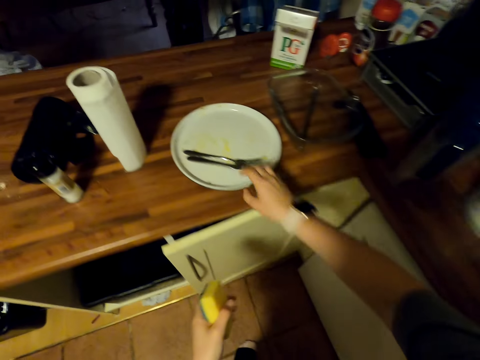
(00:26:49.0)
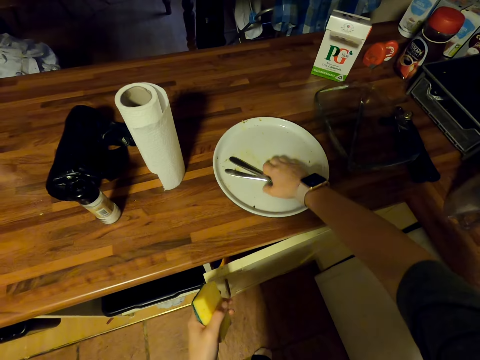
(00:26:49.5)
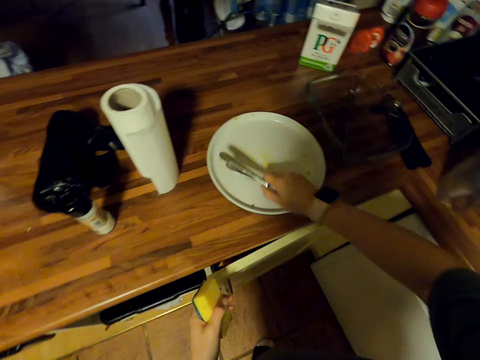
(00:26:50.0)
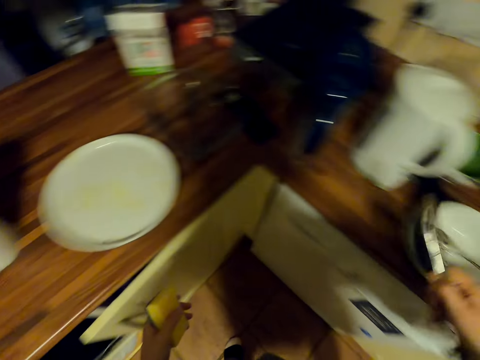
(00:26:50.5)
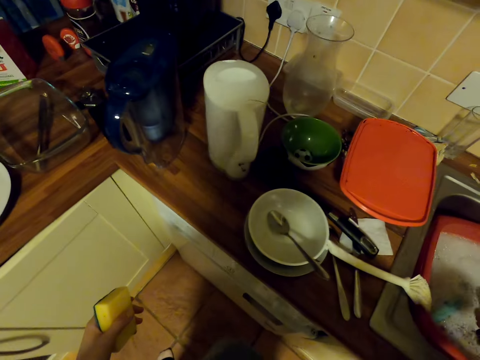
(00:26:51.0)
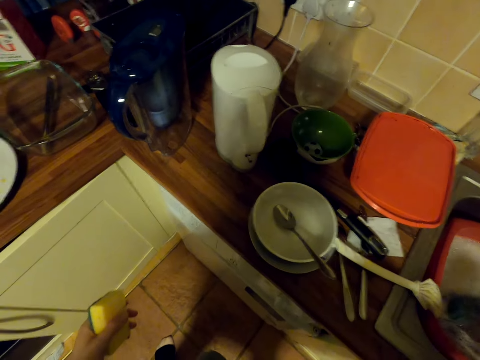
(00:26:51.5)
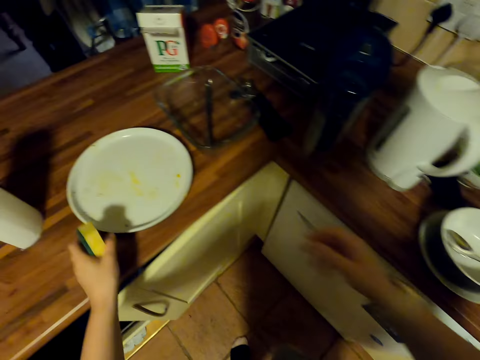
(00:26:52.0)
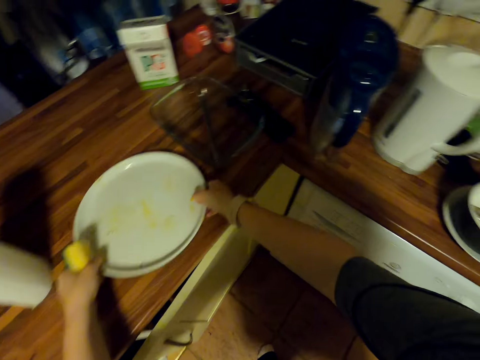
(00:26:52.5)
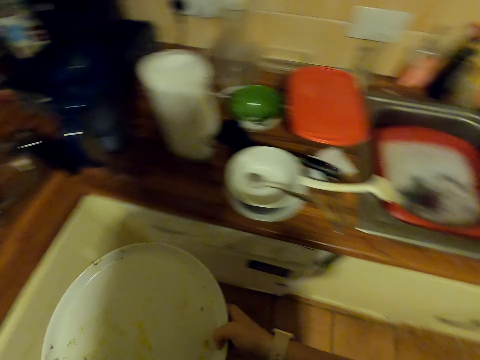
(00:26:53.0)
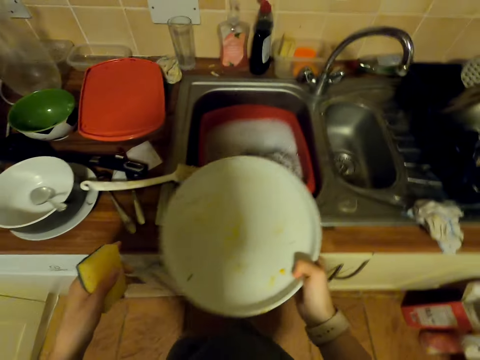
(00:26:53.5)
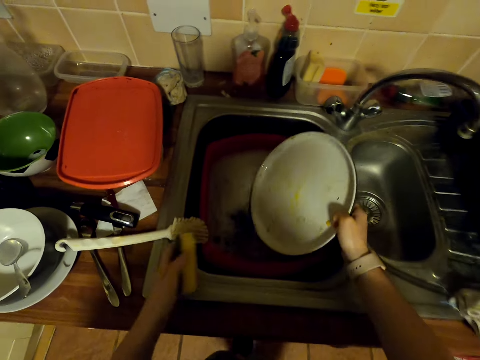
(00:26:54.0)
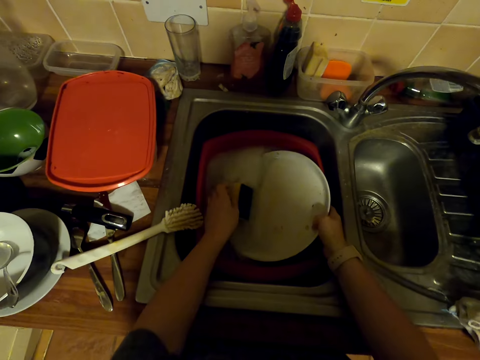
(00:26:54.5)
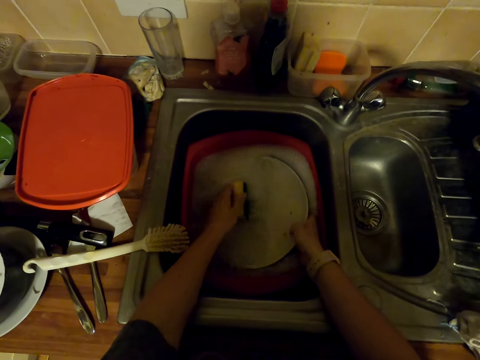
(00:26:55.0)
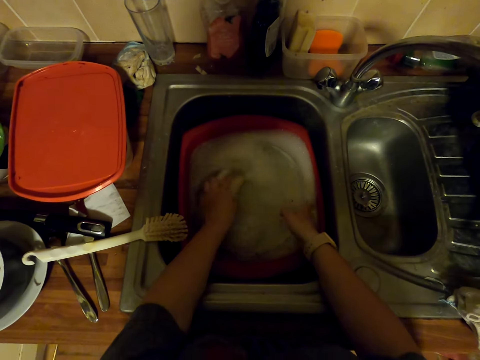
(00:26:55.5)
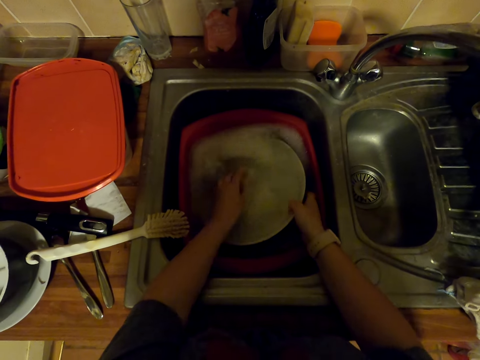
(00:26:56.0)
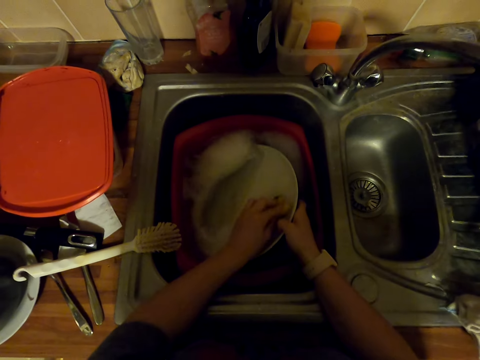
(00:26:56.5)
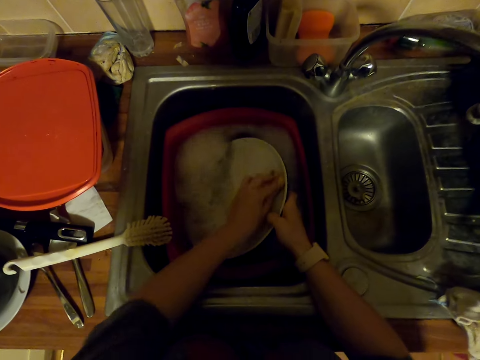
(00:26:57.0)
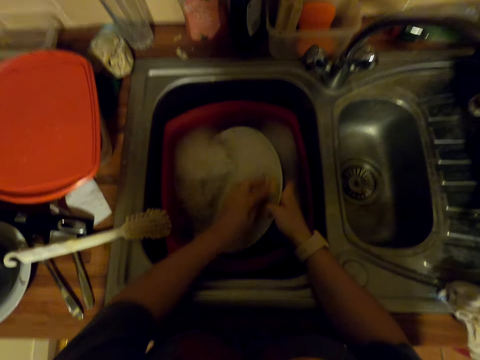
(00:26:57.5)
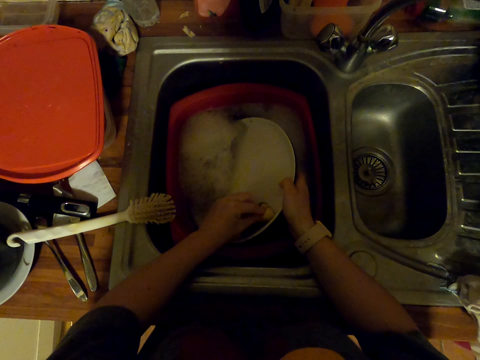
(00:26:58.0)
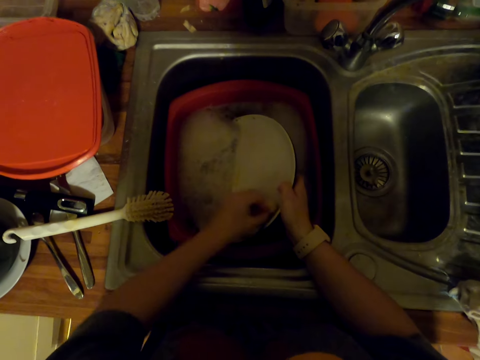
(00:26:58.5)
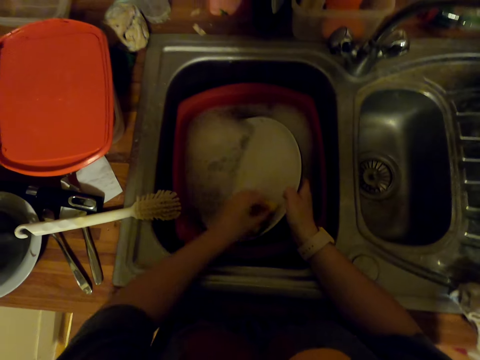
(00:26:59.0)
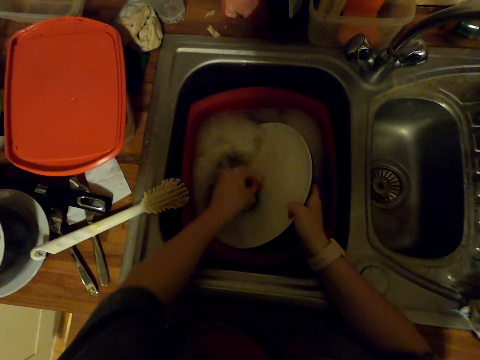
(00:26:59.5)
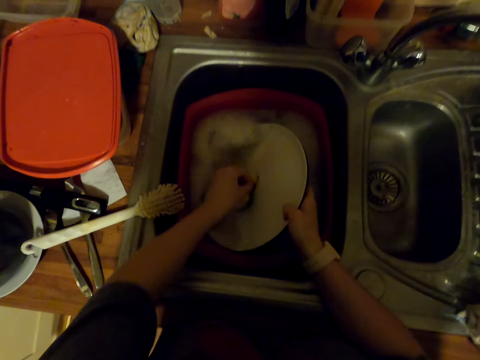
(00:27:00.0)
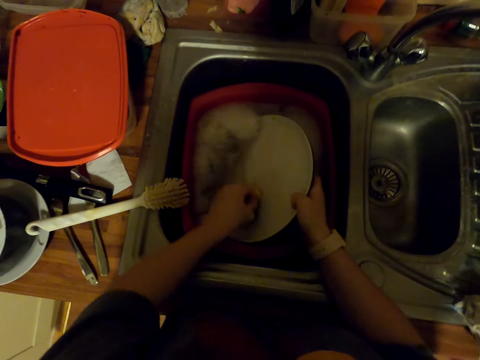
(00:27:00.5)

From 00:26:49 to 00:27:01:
The camera wearer picks a knife in the plate and picks a fork or spoons in the plate. They turn around. They put the knife in the sink, put the fork or spoon in the sink. They turn around. They pick a plate on the countertop. They turn around. They put the plate in the soap water in the basin. They wash the plate with a dish sponge.

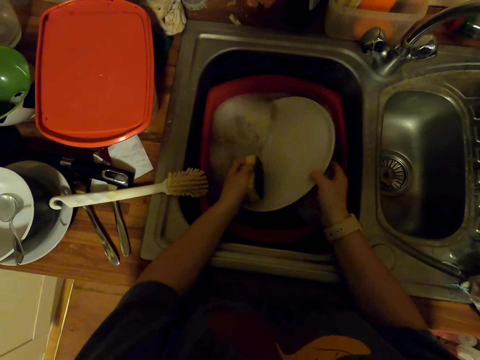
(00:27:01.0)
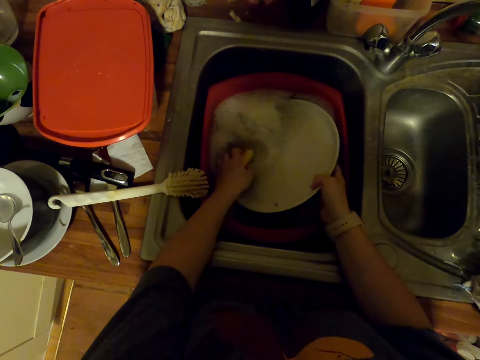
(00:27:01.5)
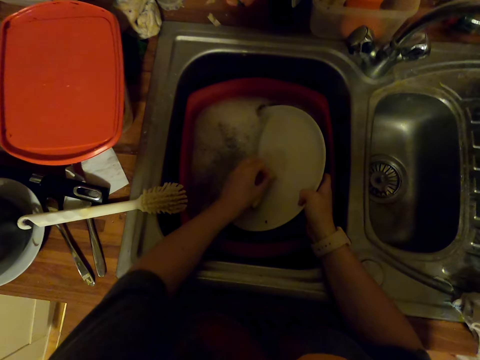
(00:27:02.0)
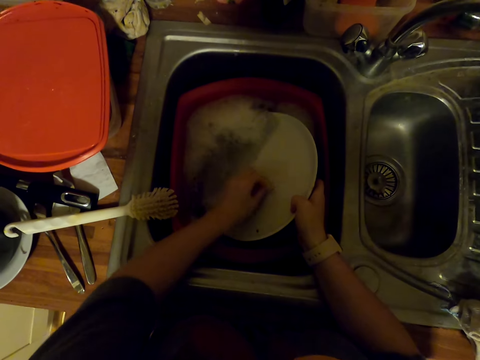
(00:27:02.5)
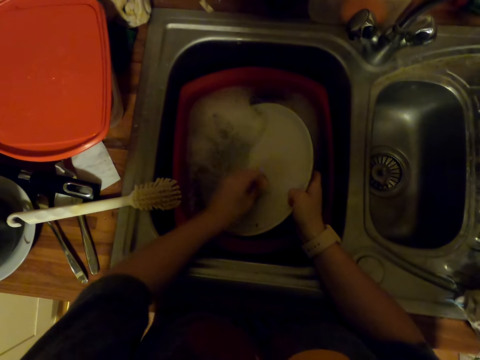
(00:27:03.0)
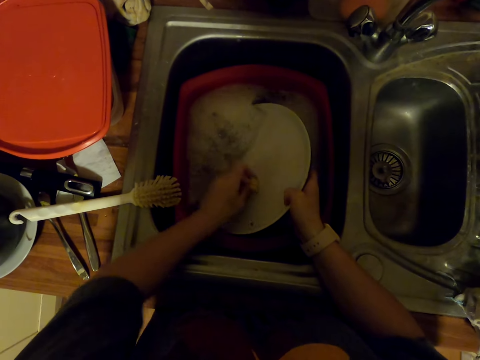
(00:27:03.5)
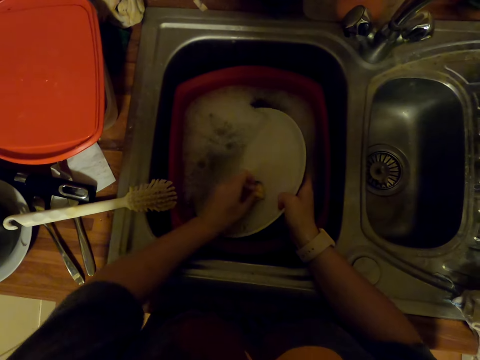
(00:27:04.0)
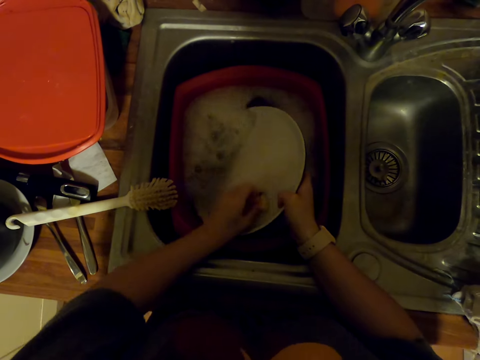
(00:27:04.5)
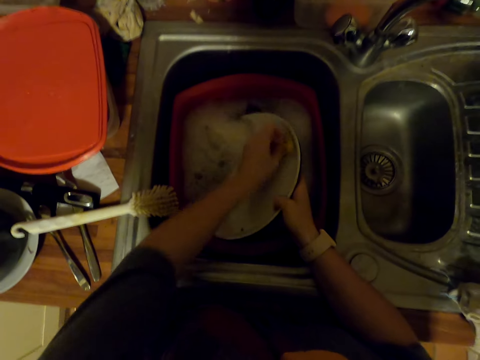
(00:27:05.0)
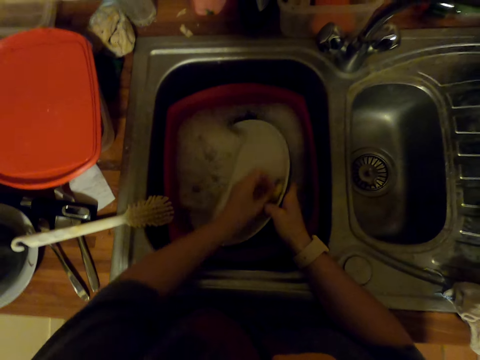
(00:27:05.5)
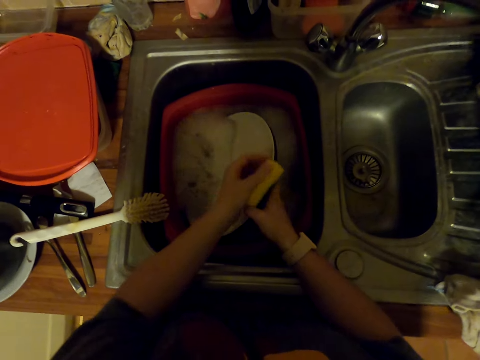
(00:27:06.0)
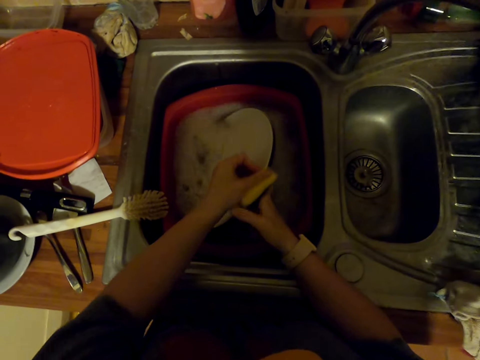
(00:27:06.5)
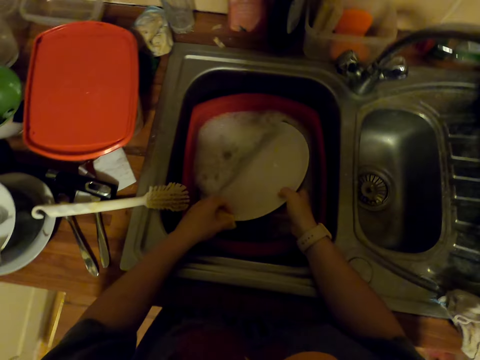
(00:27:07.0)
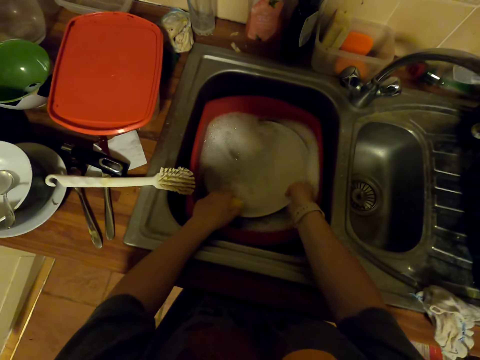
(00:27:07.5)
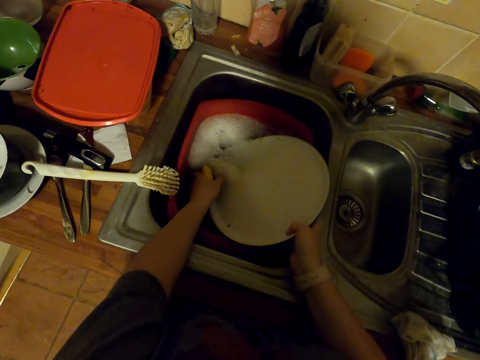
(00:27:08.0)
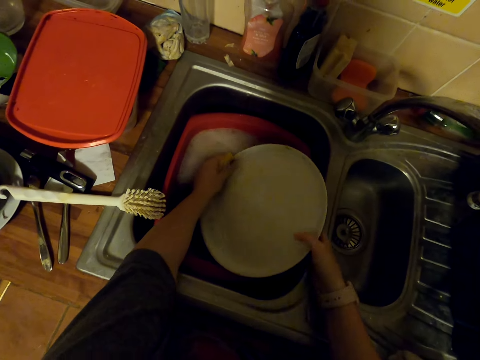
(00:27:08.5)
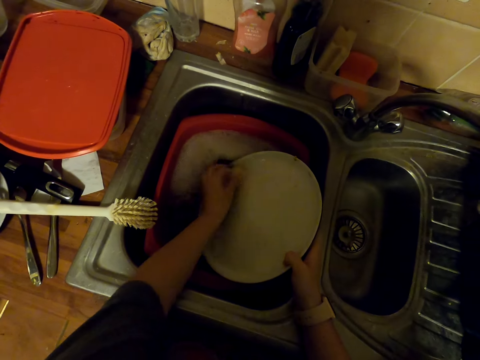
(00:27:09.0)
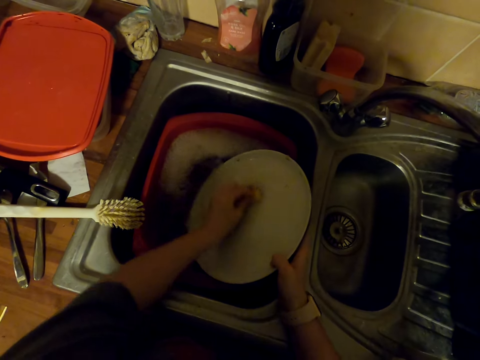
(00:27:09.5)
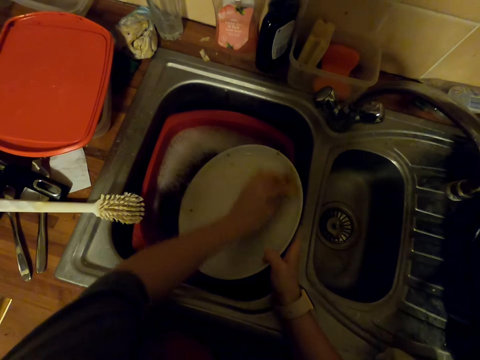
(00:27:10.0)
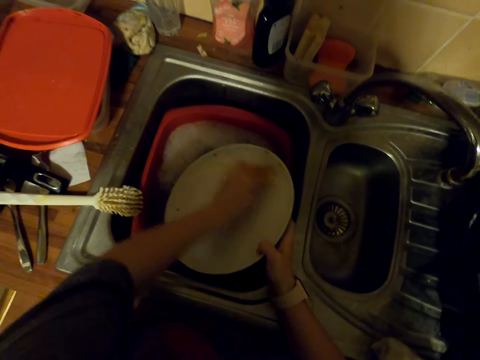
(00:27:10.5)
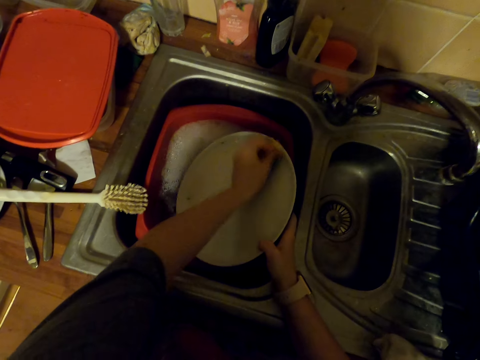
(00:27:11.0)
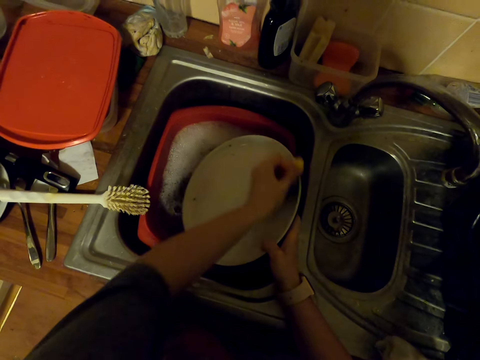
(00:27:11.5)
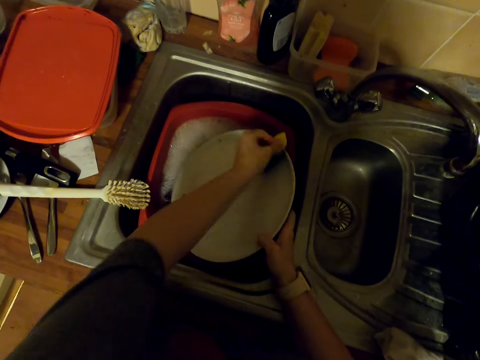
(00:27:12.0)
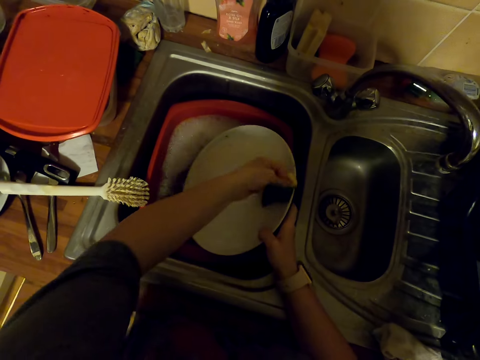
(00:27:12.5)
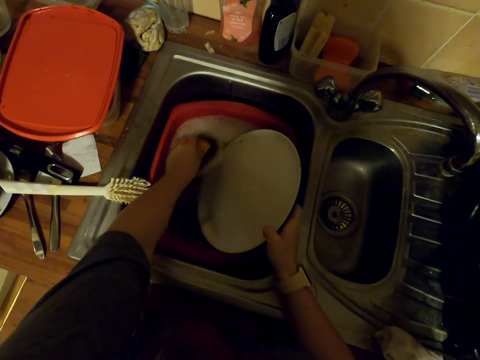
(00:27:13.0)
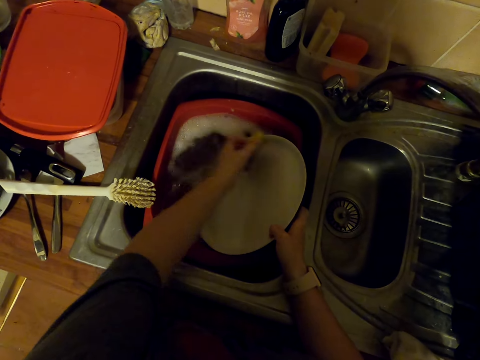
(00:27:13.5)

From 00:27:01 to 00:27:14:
The camera wearer dips a plate in the basin. They wash the plate with a dish sponge.

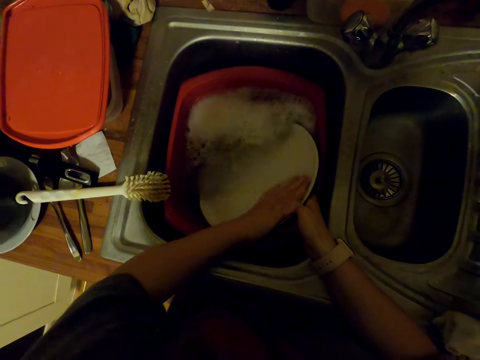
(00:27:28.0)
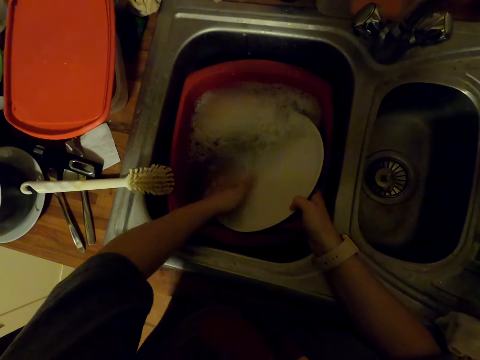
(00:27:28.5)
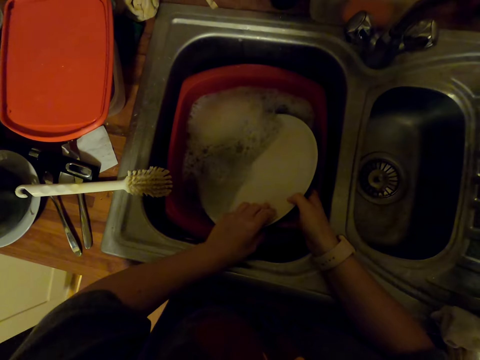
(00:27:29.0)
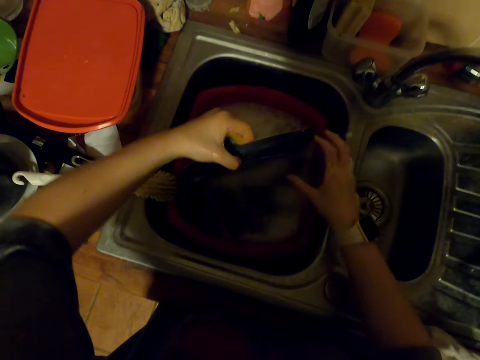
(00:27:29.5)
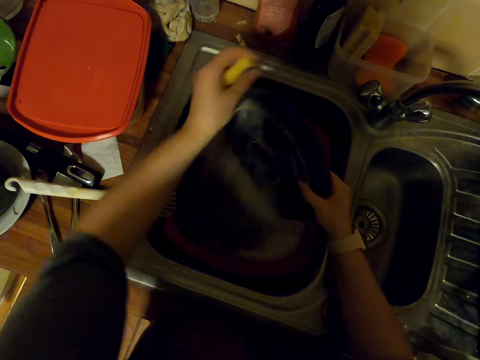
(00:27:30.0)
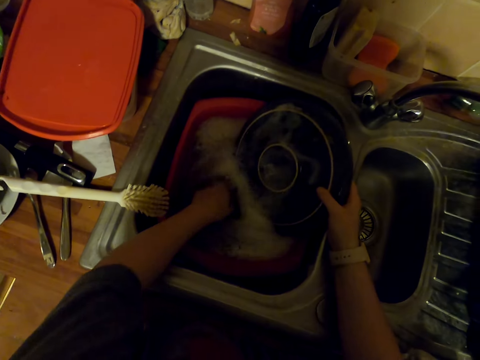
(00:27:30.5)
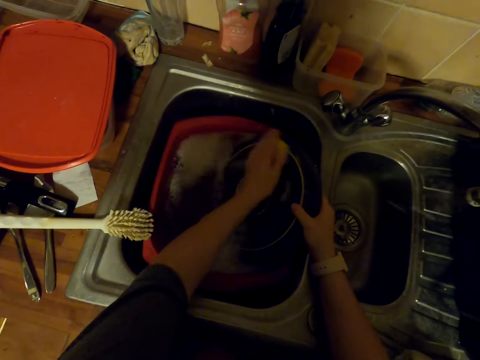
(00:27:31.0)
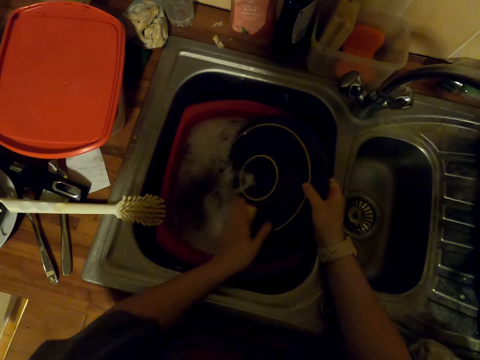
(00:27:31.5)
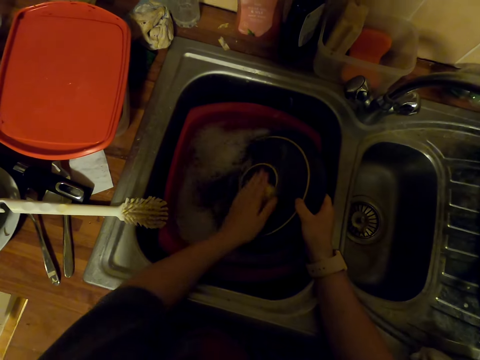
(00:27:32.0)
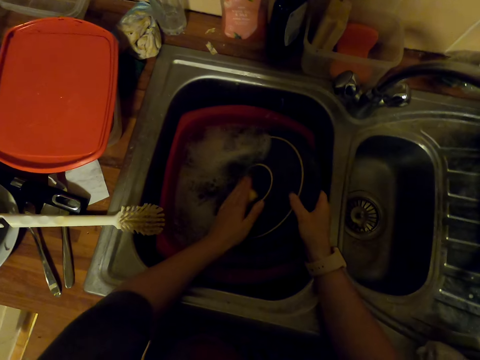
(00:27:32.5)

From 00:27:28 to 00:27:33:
The camera wearer turns the plate. They wash the plate in the sink with a dish sponge.
